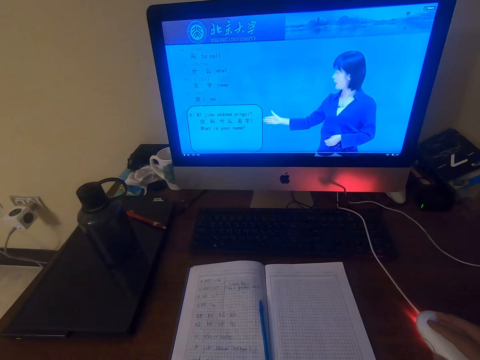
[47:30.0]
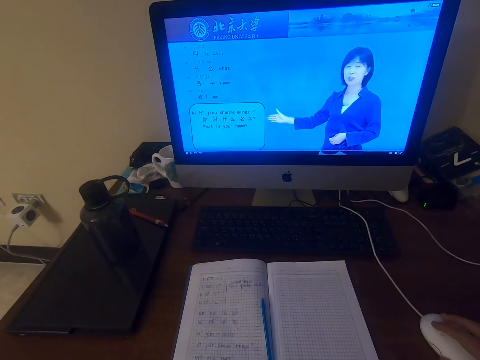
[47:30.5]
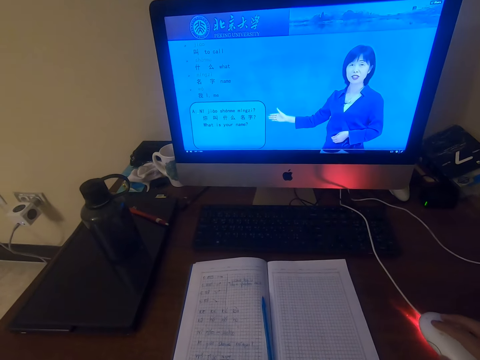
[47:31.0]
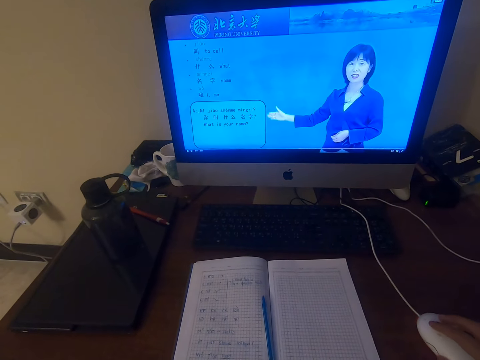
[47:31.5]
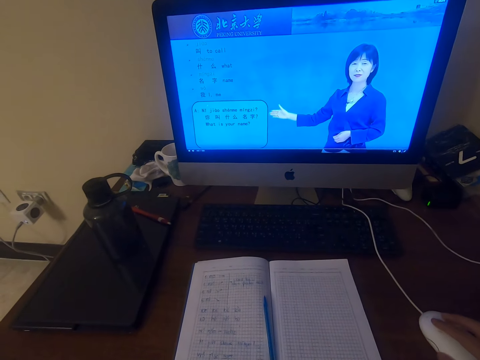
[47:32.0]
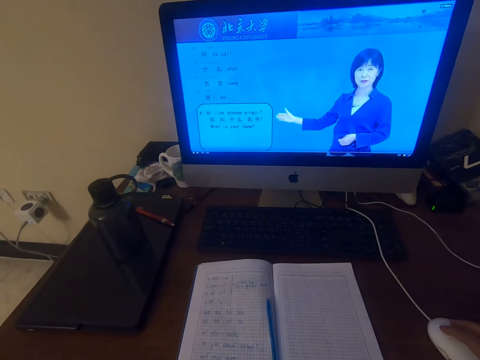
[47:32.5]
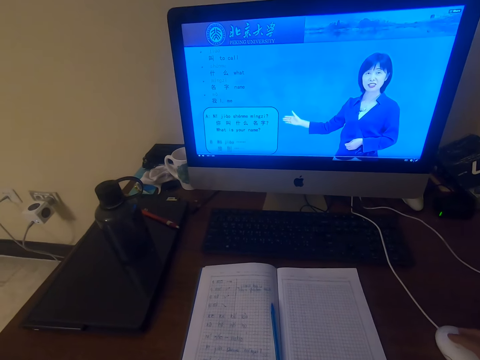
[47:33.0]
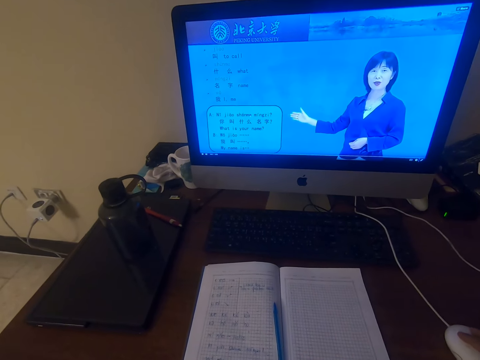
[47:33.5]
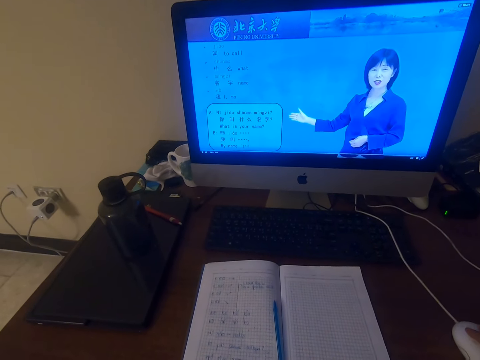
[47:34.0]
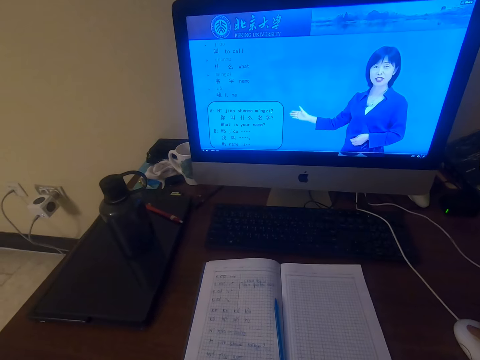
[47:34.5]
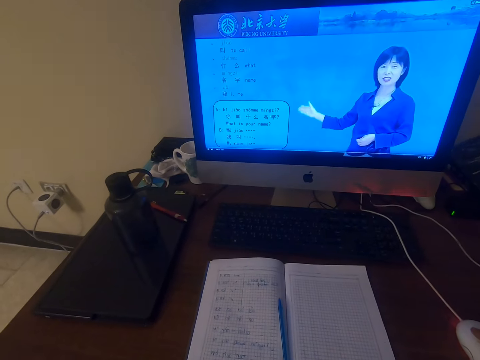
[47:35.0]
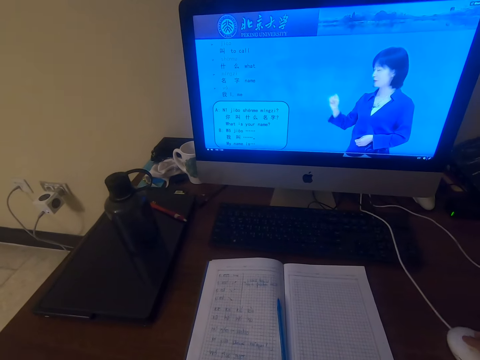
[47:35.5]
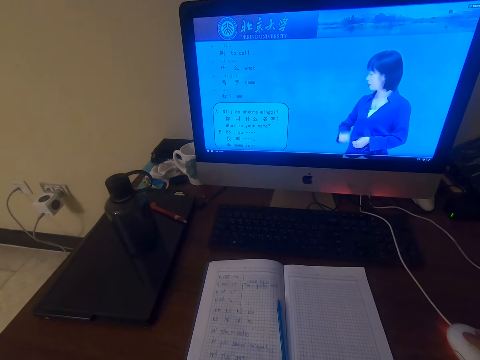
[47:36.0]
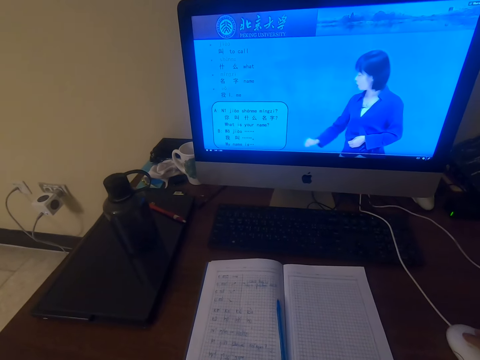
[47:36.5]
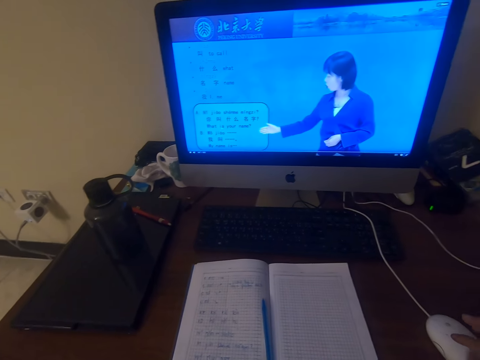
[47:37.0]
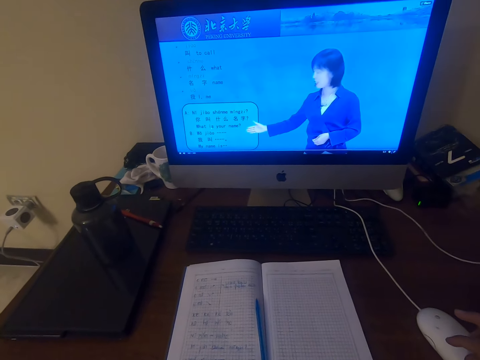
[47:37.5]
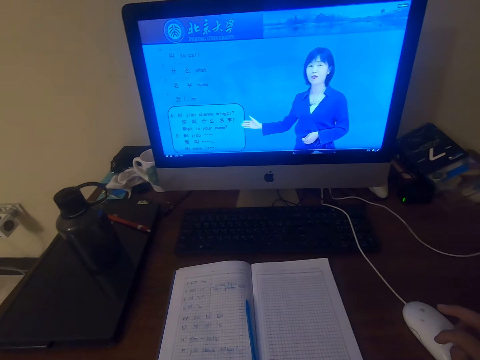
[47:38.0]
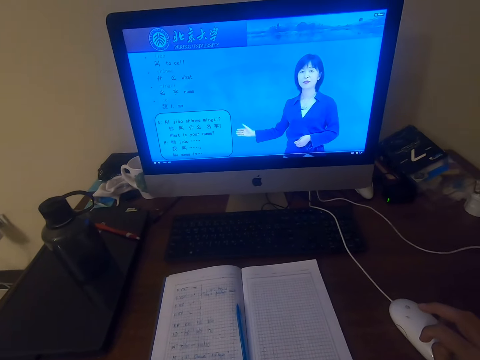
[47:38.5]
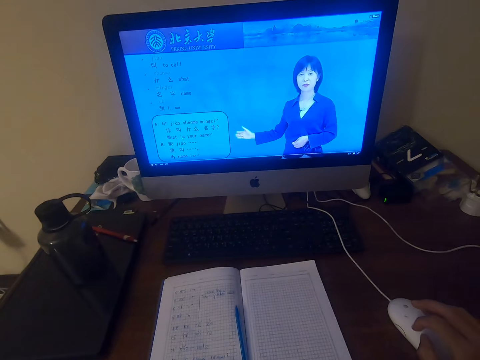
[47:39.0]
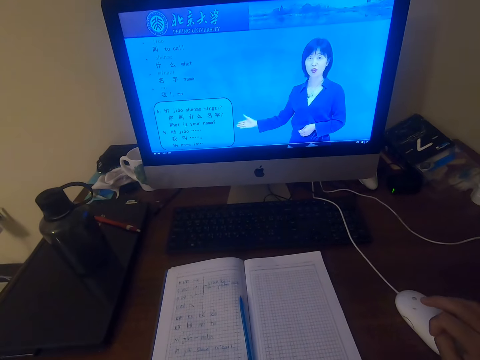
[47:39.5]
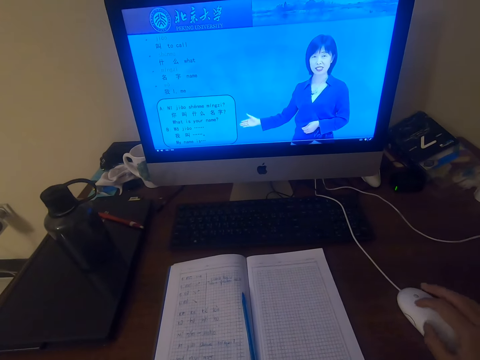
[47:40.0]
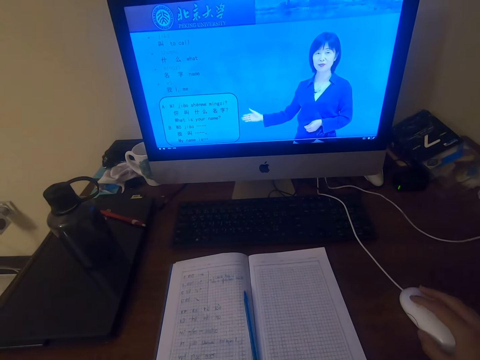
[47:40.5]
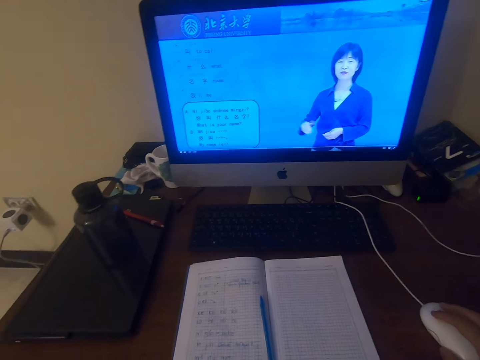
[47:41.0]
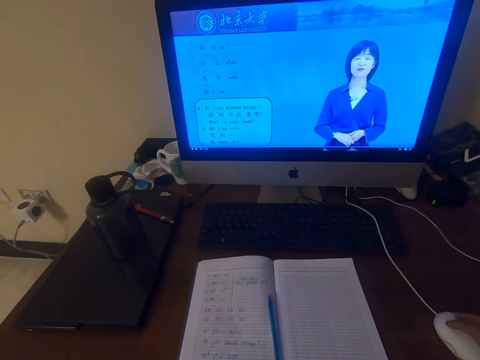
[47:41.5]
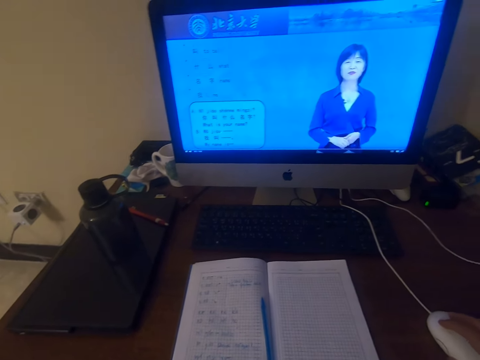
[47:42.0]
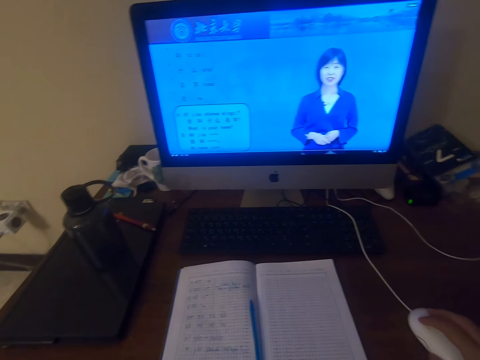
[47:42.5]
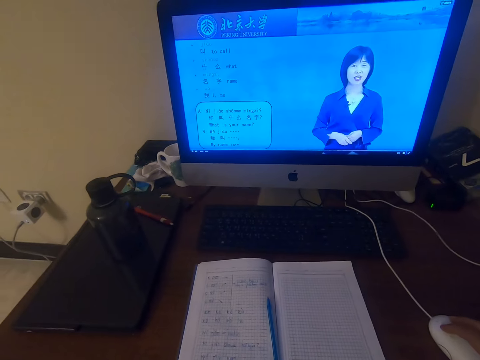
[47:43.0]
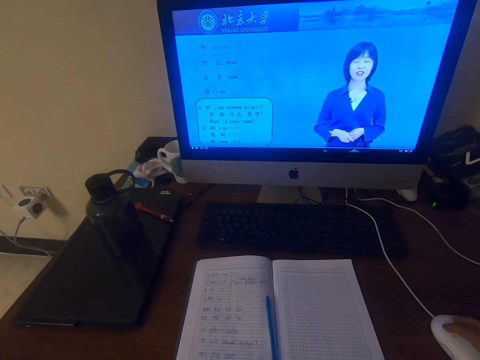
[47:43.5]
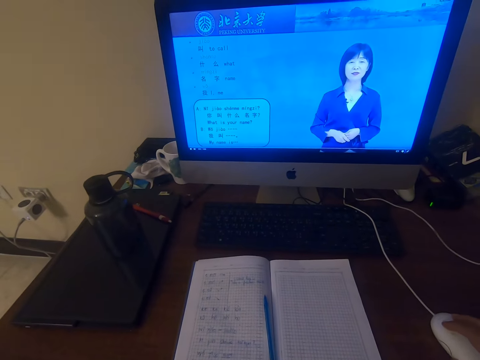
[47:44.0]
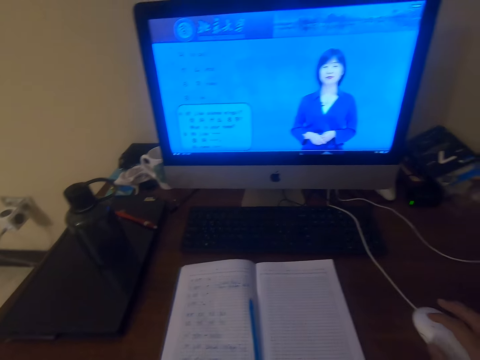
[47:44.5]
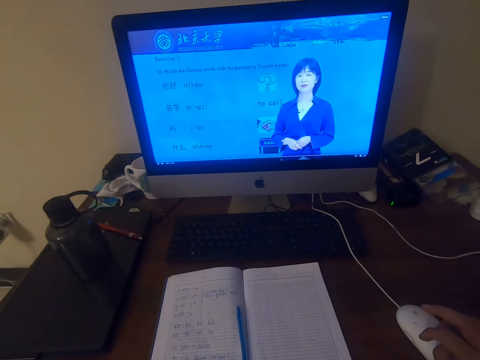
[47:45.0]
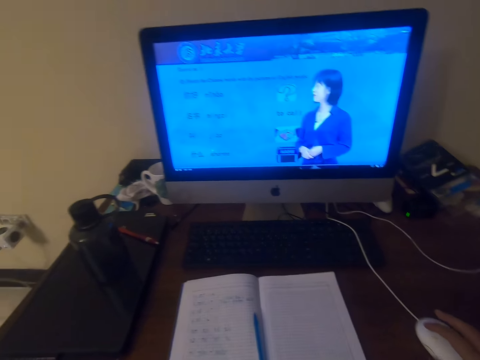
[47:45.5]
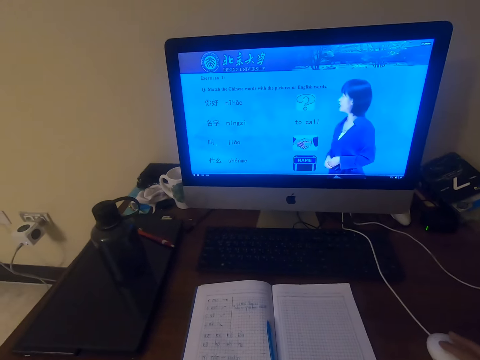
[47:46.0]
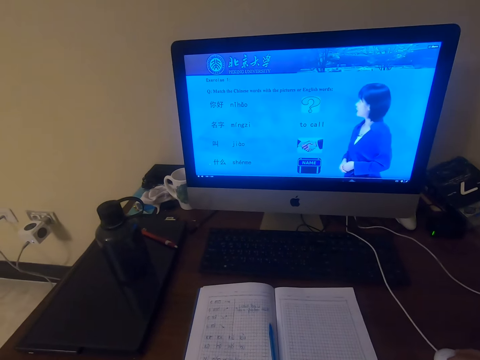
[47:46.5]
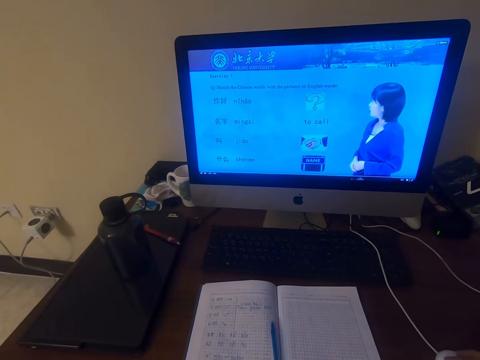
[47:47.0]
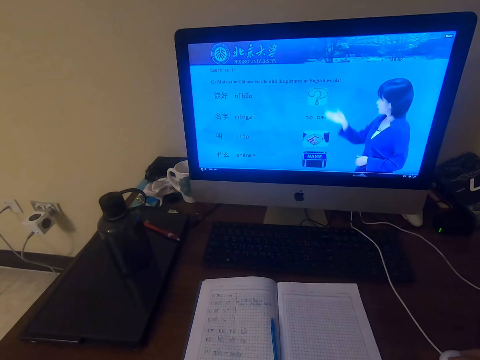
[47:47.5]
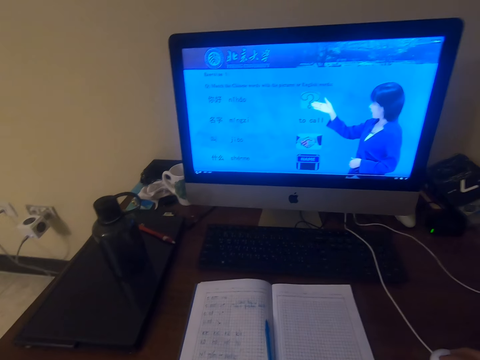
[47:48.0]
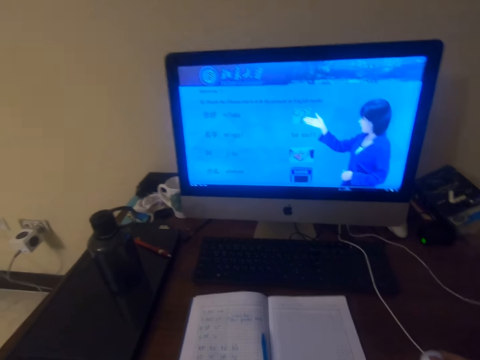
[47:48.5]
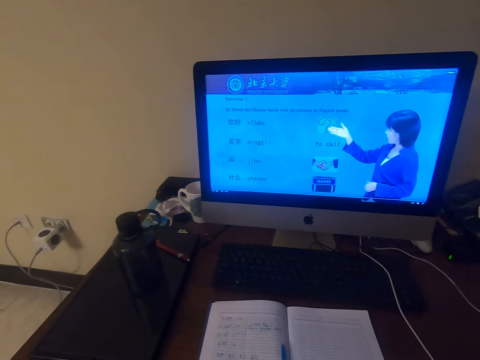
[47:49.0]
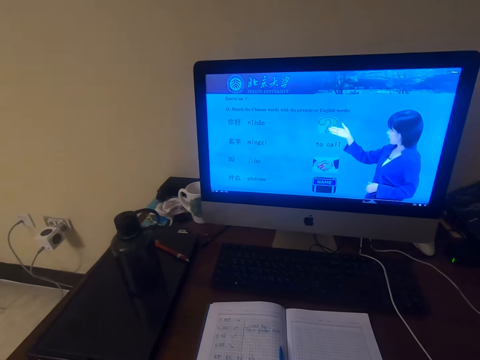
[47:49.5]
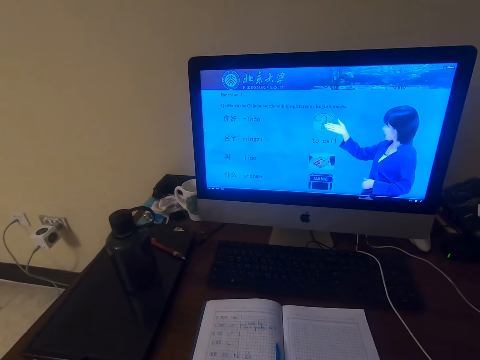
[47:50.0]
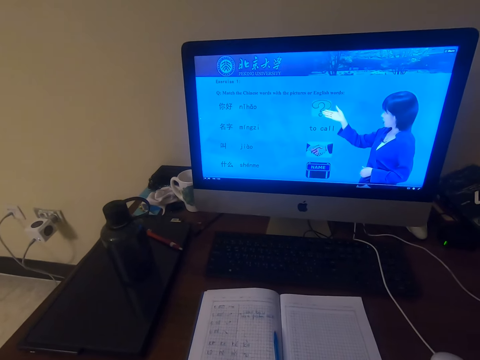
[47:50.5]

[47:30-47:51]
The camera wearer operates the machine with a mouse. They talk. They operate the desktop on the table with the mouse.

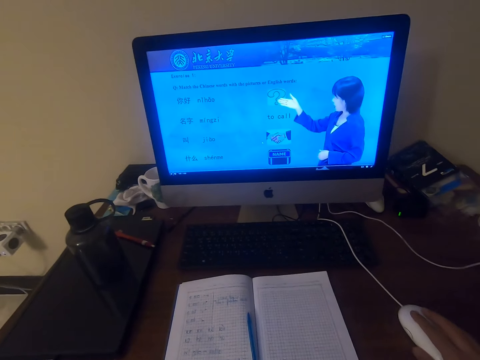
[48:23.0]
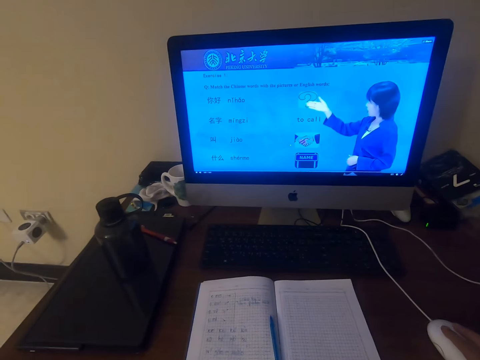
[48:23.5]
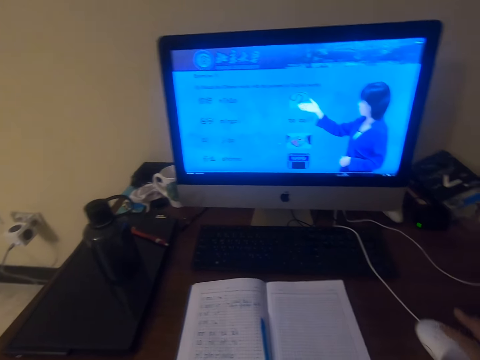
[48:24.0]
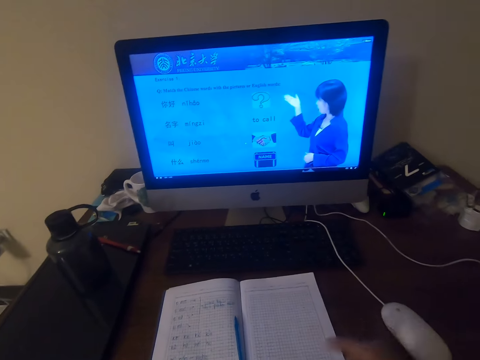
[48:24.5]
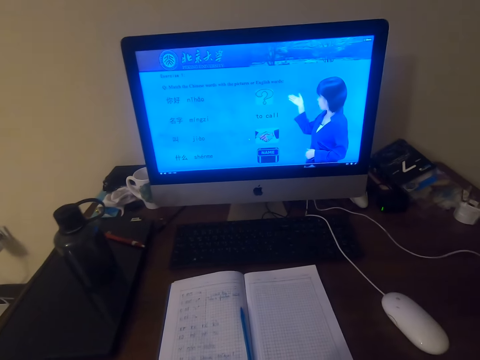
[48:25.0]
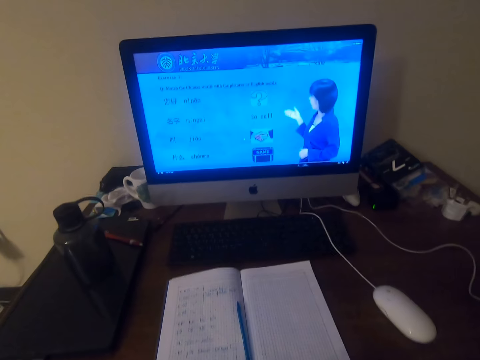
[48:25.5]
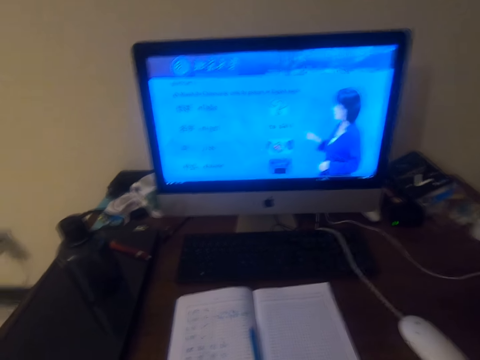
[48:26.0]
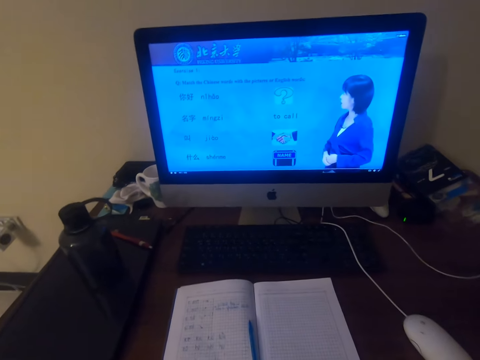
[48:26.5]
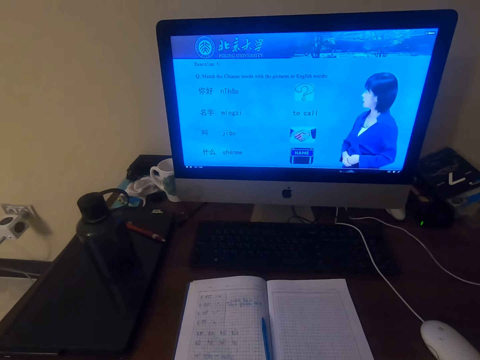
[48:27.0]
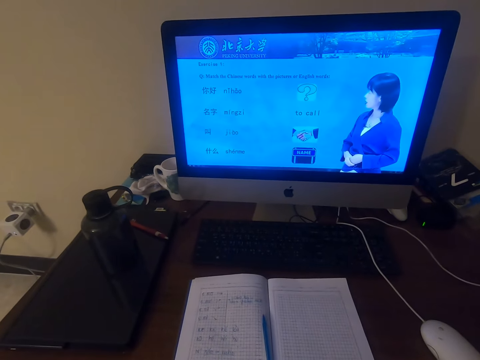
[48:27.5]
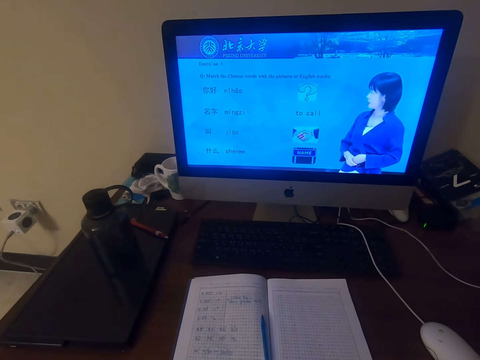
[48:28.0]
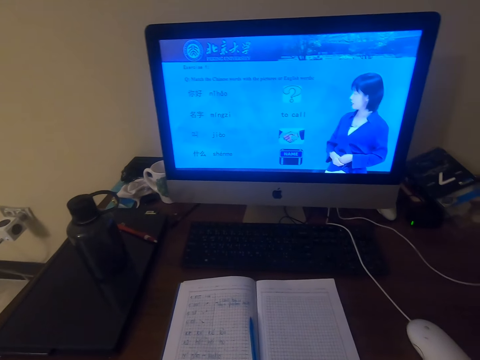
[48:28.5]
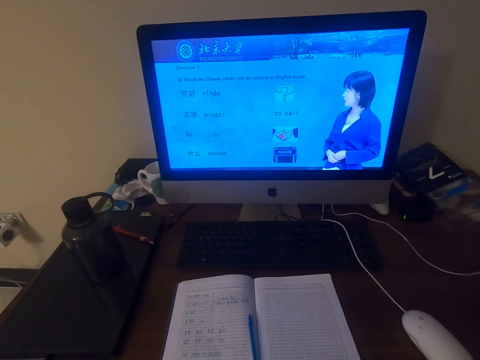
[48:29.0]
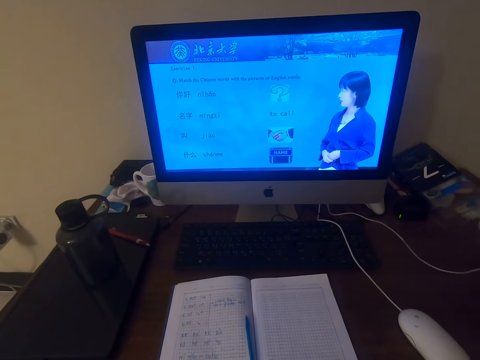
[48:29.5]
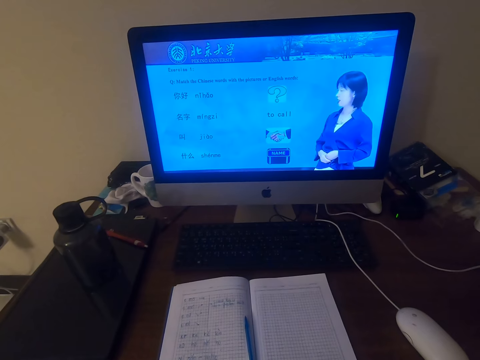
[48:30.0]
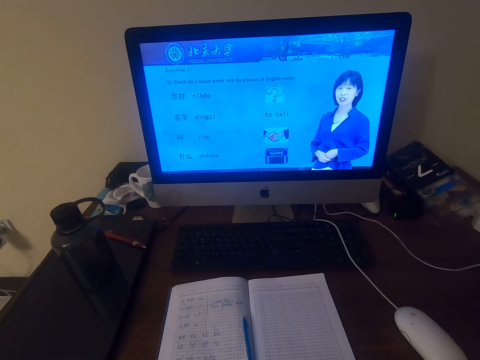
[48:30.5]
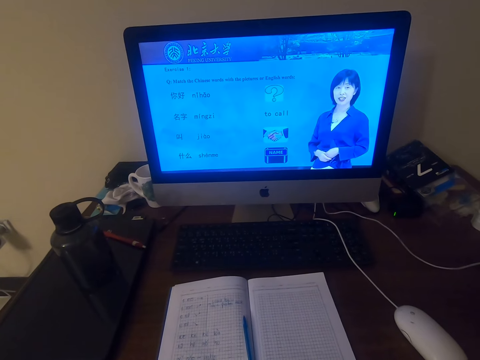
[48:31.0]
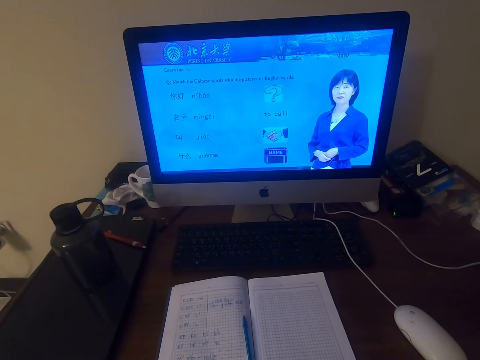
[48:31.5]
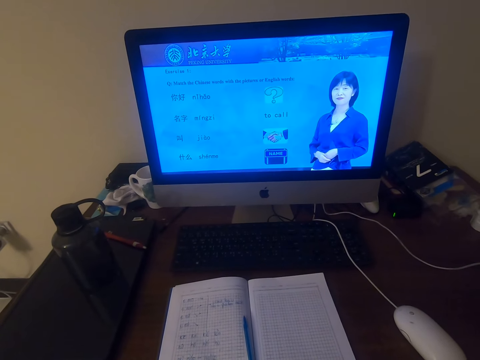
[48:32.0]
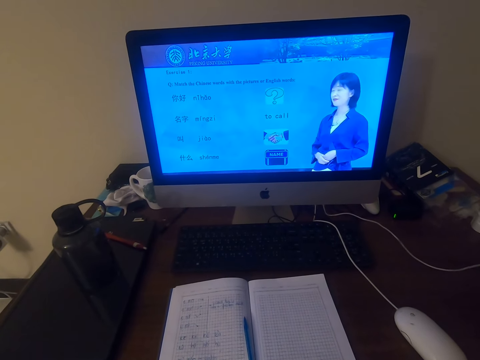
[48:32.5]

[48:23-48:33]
The camera wearer watches the video in the desktop screen.
